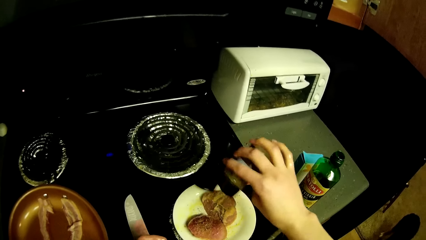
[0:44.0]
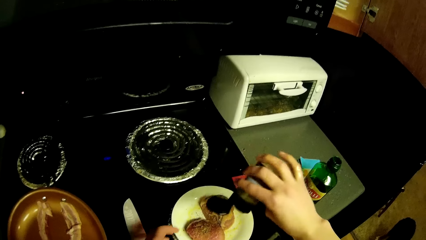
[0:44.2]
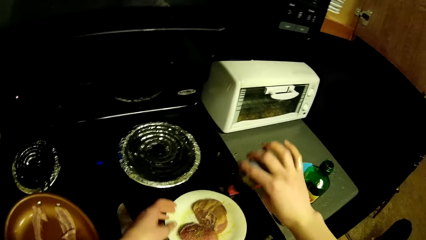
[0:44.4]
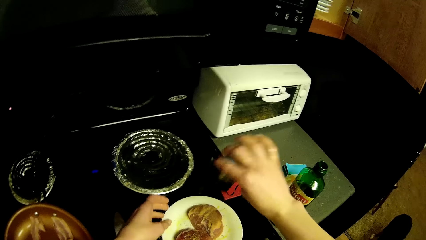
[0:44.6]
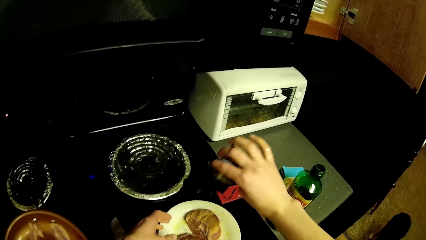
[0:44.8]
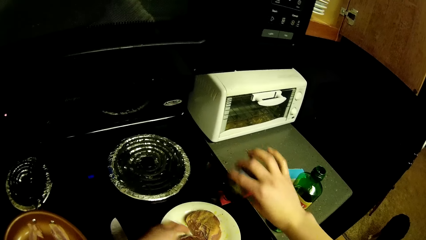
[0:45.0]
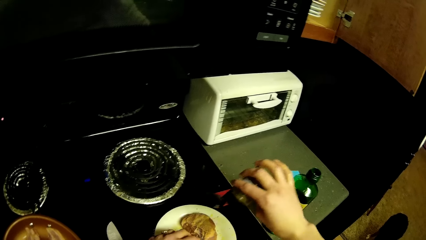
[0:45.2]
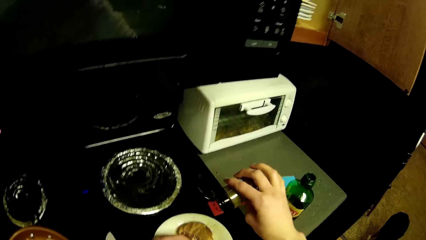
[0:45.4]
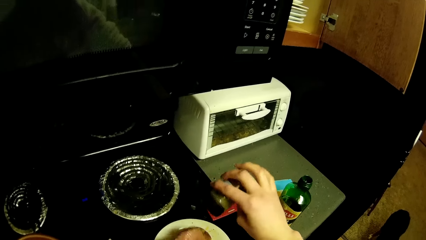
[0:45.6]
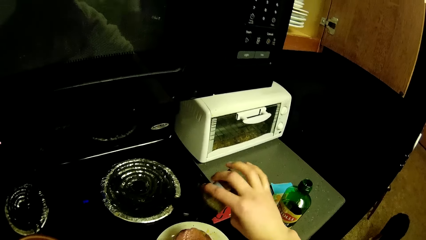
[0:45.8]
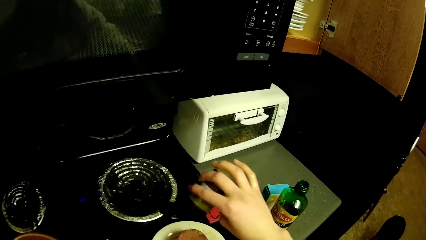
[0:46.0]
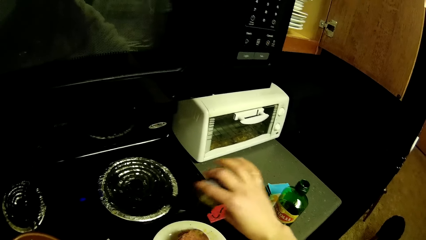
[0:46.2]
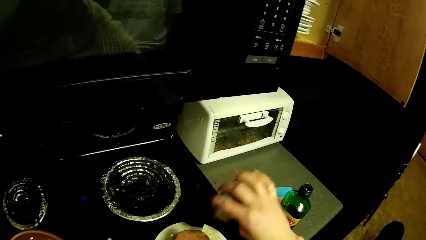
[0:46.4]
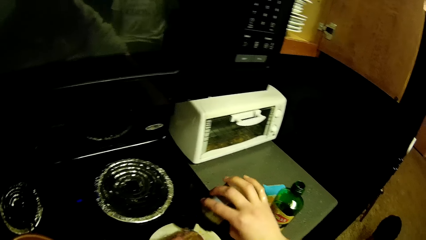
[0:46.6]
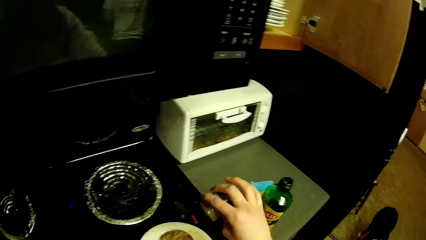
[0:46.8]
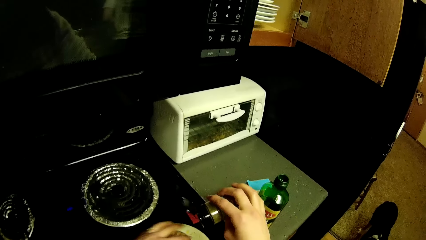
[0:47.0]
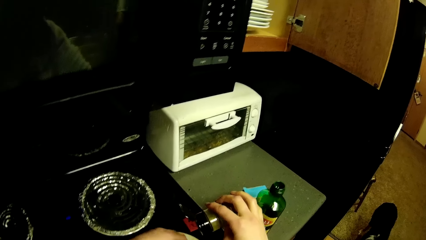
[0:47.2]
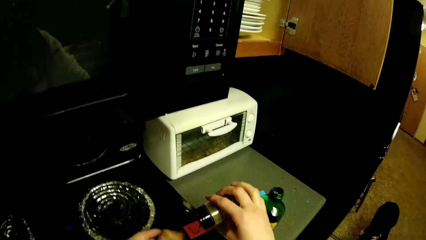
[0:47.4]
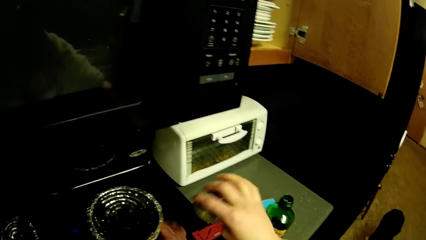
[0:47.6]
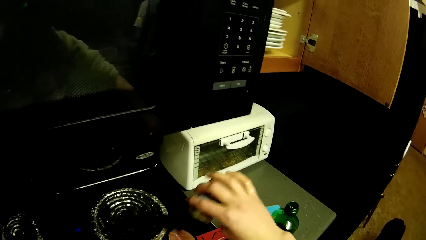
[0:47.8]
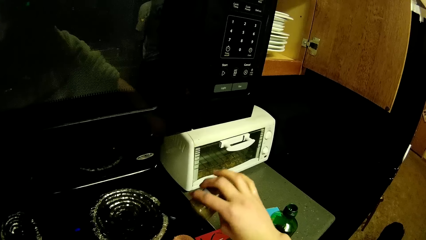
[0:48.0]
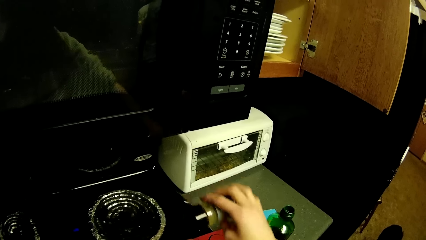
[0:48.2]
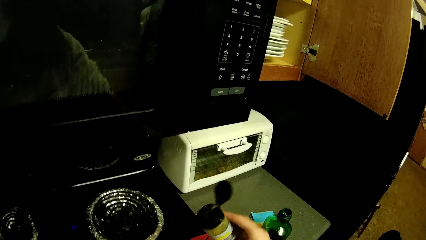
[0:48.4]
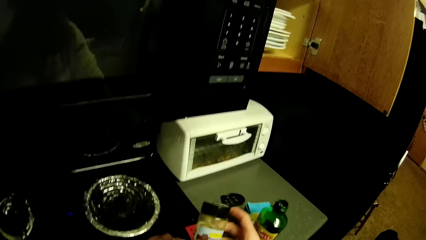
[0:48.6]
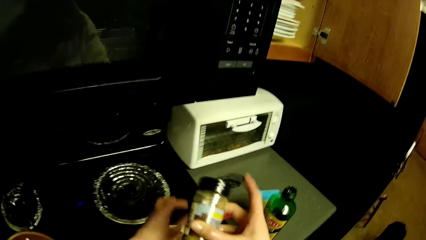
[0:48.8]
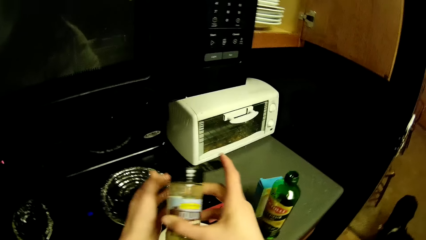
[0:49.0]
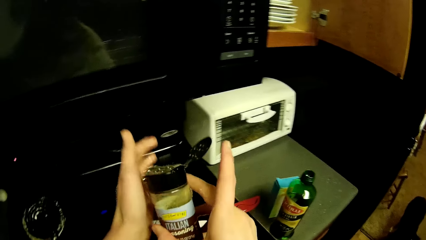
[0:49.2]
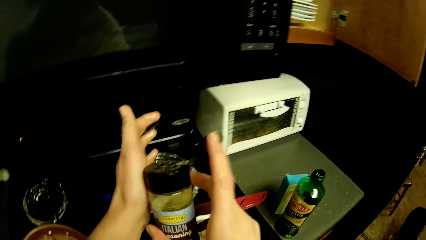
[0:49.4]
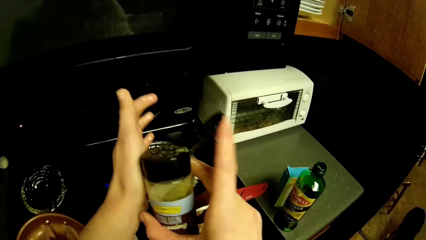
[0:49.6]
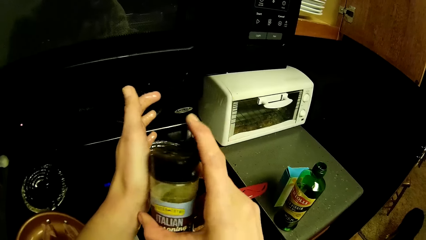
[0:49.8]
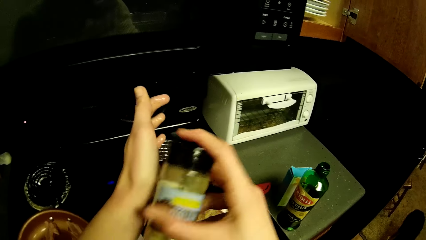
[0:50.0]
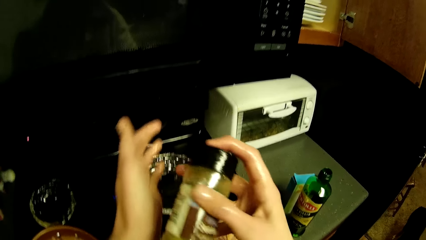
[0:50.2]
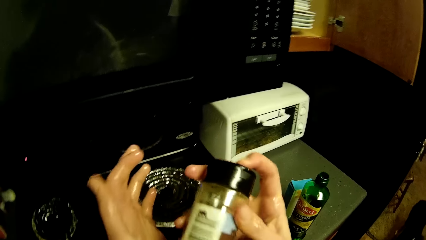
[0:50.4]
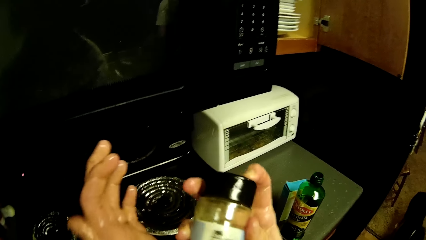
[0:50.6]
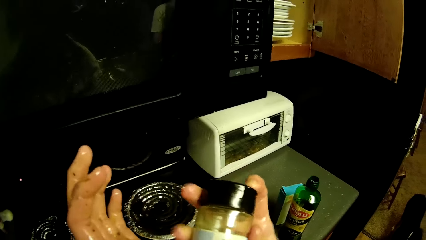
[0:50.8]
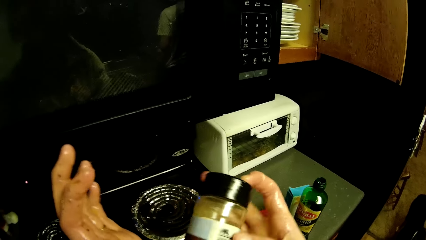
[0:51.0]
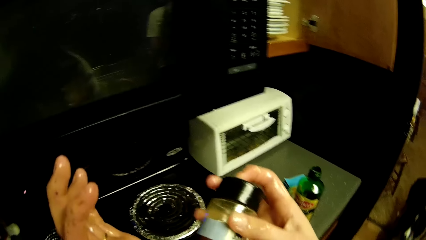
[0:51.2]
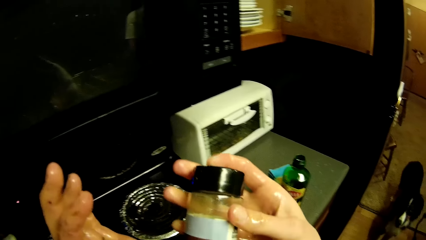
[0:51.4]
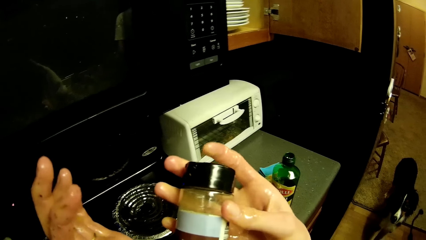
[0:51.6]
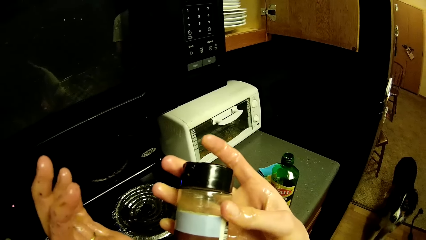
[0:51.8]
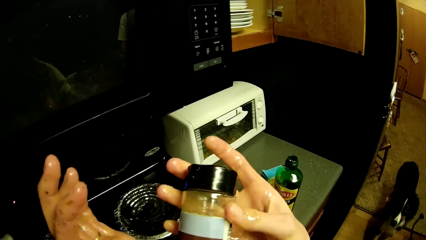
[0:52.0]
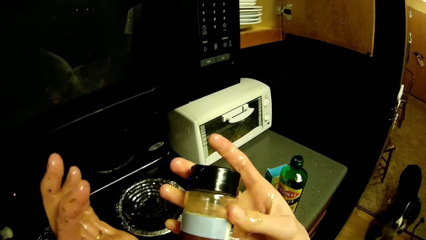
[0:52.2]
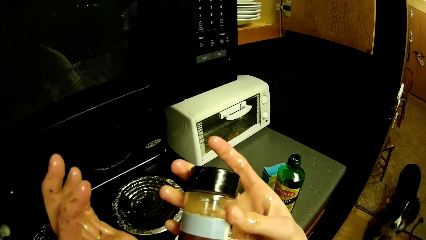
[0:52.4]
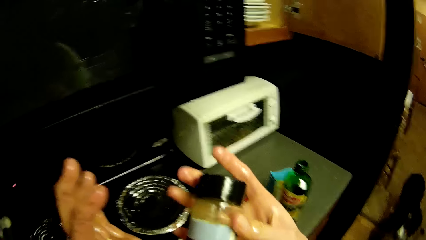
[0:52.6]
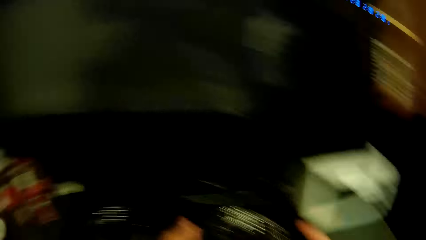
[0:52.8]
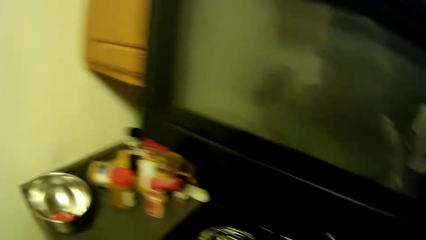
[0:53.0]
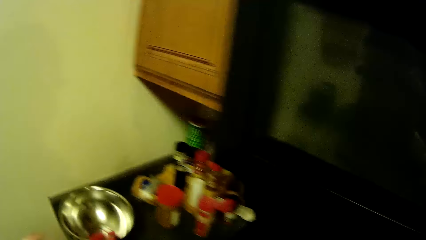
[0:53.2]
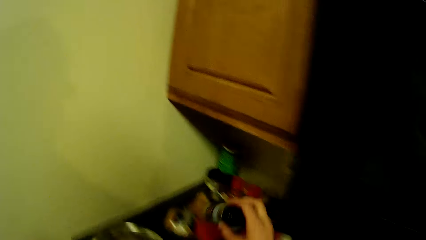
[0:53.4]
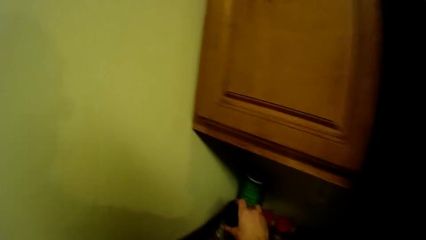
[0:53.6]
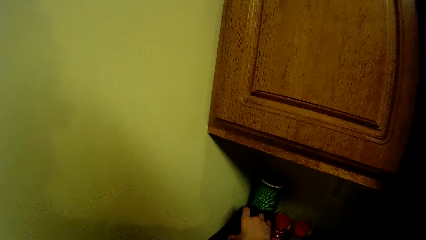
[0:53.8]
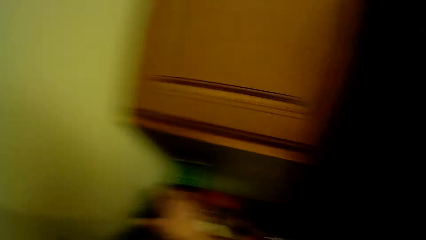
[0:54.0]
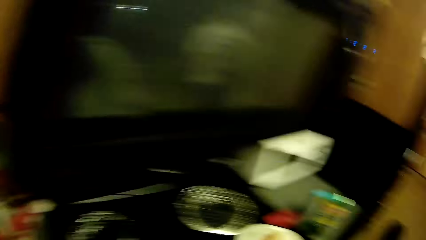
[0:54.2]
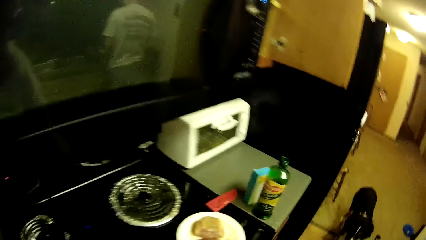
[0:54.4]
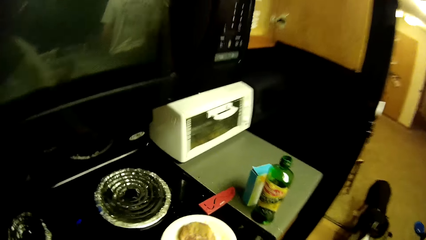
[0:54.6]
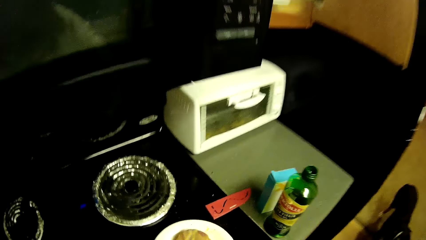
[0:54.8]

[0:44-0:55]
The camera wearer spreads the spice on the meat with her left hand. She picks up a piece of meat. She does it again. She closes the container of spice with her right hand. She puts the spice container down.

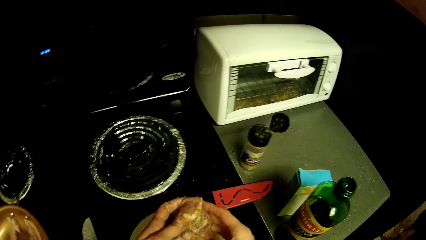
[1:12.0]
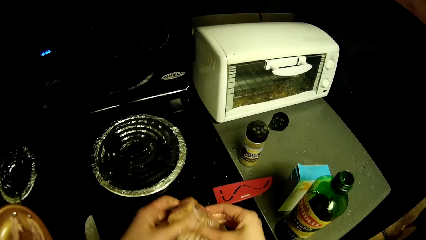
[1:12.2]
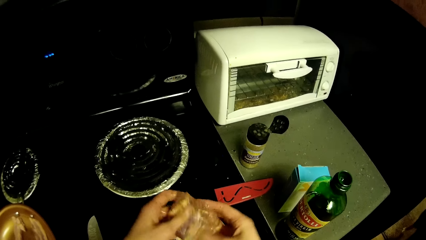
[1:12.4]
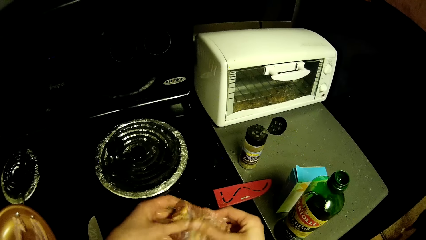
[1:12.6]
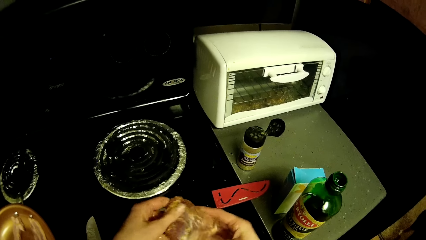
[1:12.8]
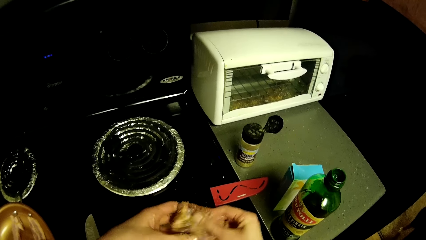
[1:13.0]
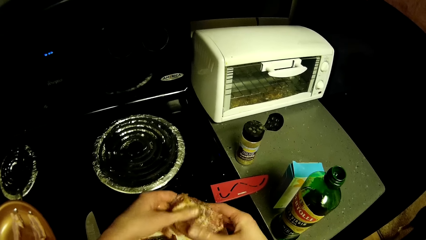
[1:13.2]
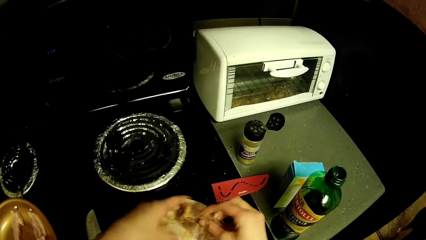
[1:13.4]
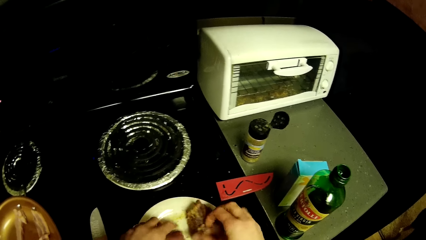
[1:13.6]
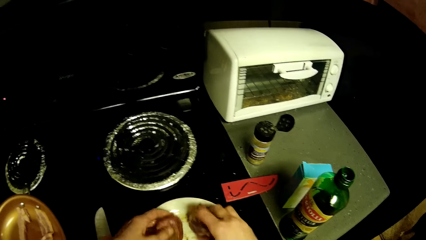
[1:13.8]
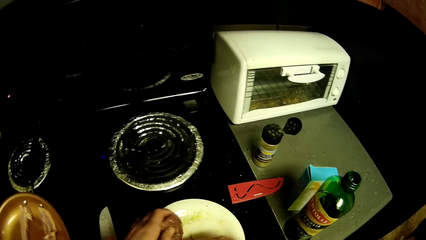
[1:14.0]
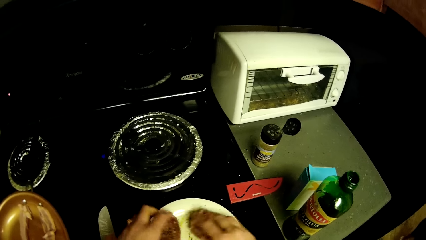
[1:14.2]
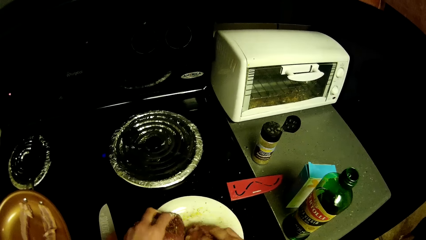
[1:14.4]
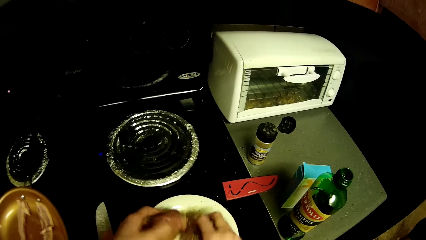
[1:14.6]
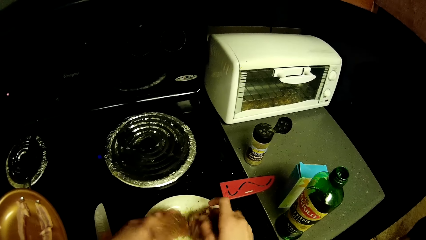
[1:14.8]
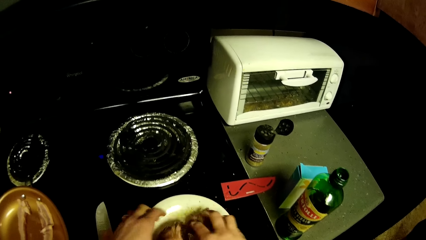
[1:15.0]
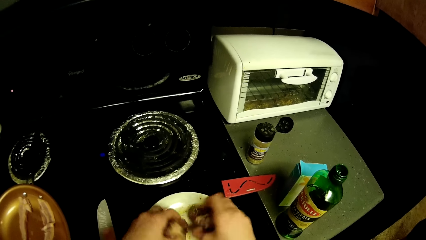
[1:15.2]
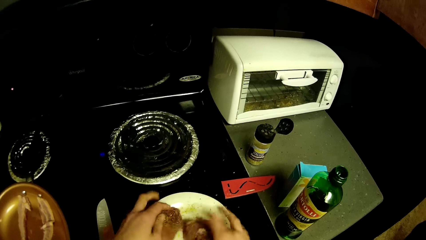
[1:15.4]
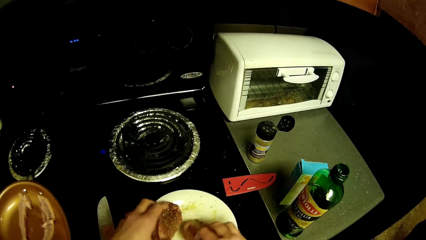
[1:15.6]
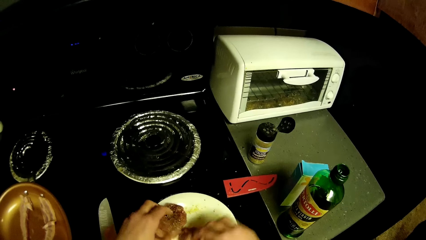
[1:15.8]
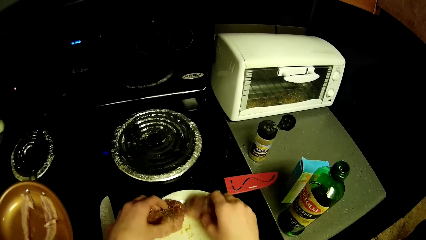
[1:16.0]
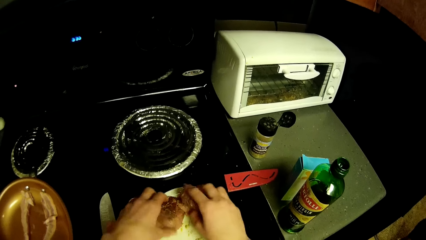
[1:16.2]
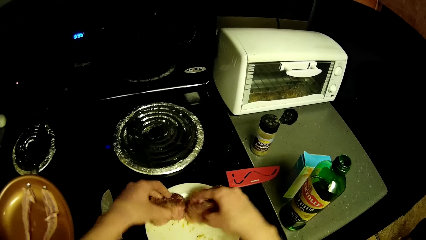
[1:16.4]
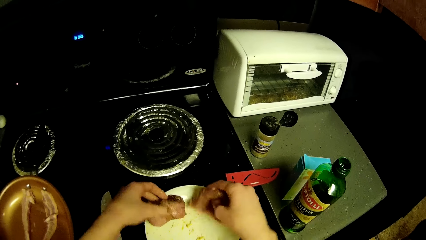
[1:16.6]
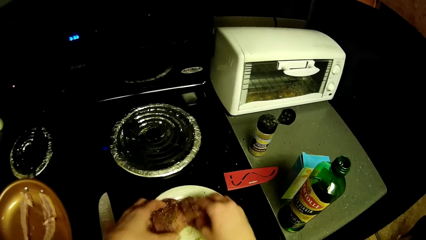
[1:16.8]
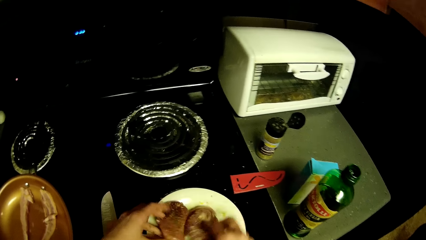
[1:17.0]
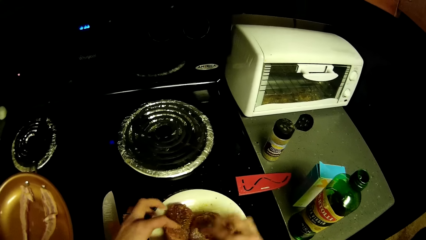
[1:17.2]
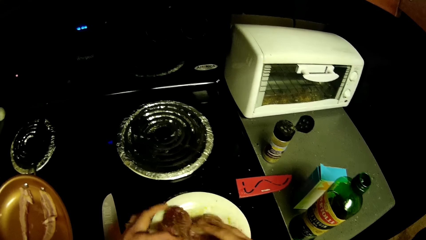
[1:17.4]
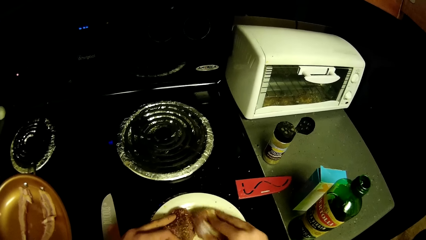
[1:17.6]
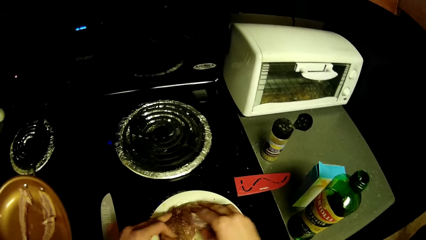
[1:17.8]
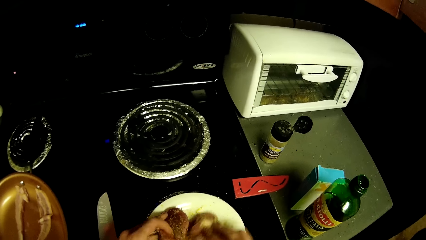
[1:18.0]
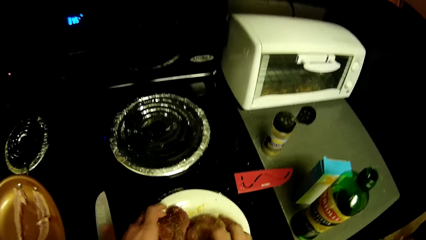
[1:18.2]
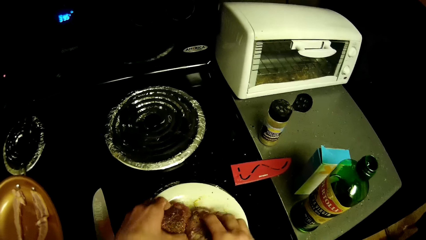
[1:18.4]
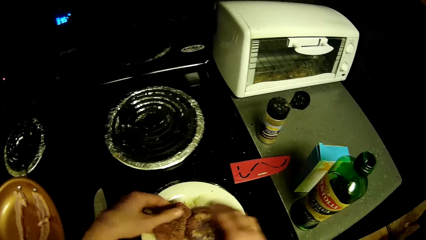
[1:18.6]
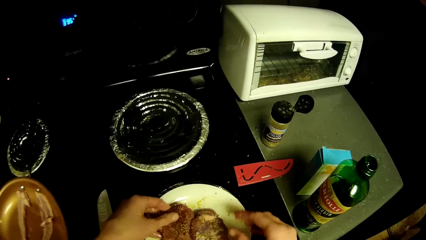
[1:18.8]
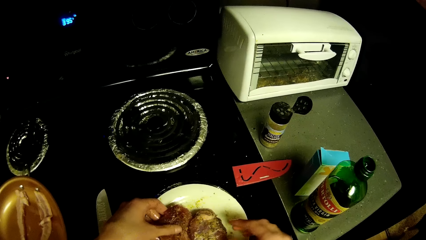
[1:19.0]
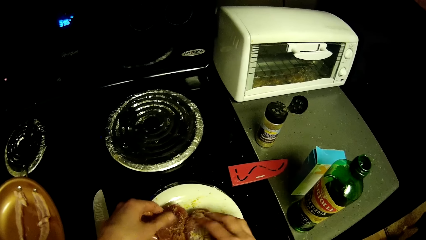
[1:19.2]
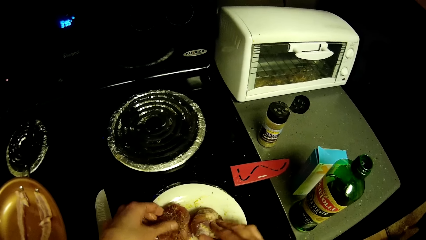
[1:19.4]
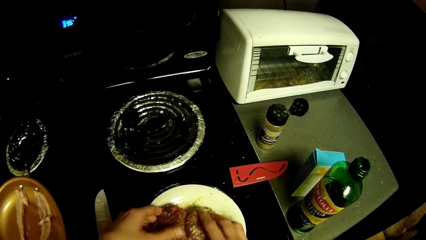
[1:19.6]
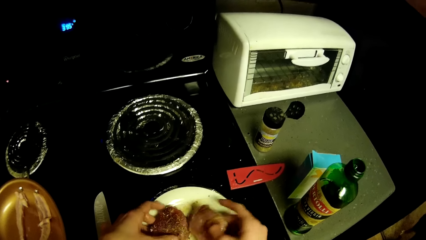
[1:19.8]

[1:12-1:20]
The camera wearer spreads the spice on the meat. She rubs a piece of meat with both her hands. She rubs the meat with both hands against the white plate.
